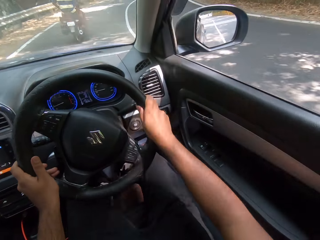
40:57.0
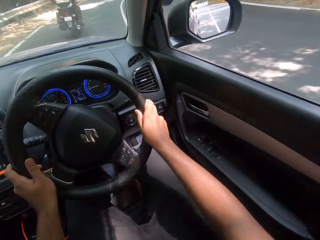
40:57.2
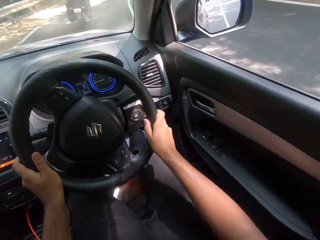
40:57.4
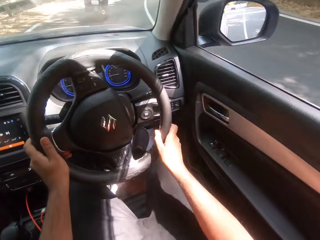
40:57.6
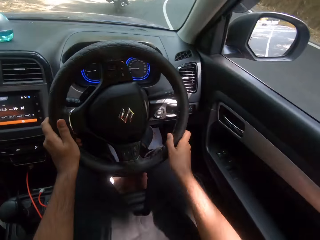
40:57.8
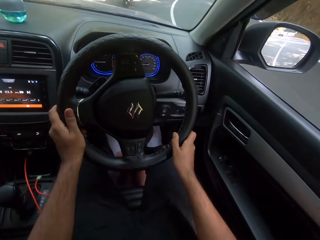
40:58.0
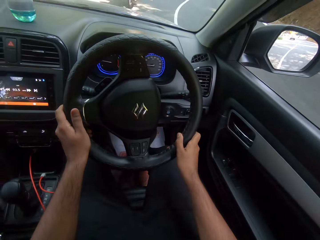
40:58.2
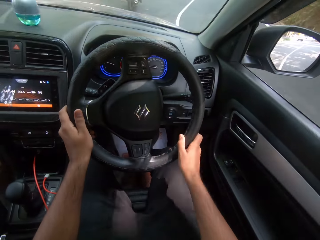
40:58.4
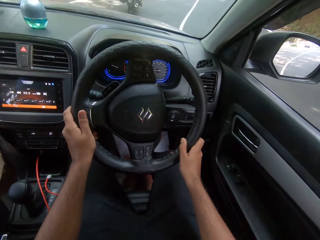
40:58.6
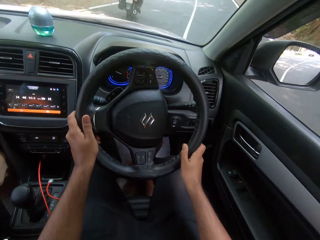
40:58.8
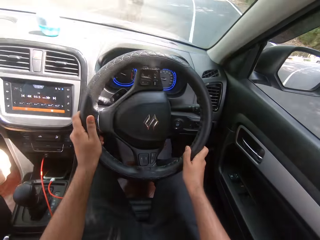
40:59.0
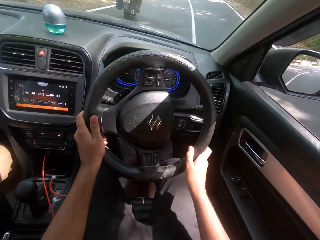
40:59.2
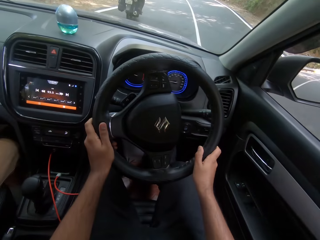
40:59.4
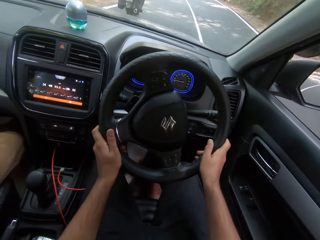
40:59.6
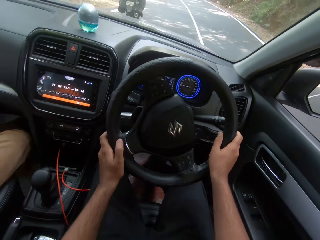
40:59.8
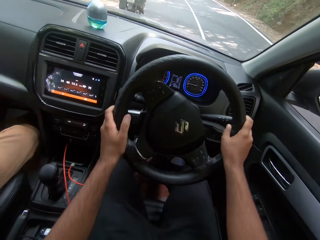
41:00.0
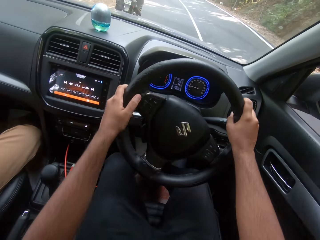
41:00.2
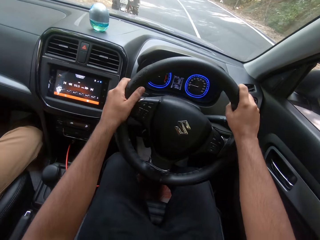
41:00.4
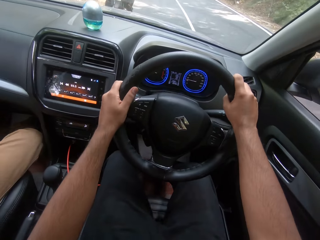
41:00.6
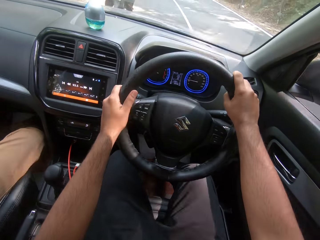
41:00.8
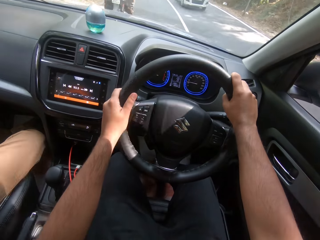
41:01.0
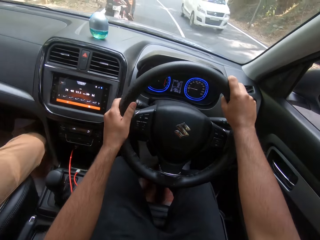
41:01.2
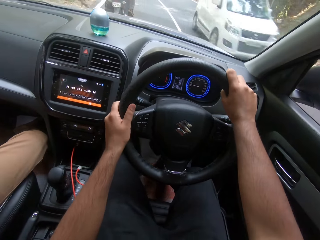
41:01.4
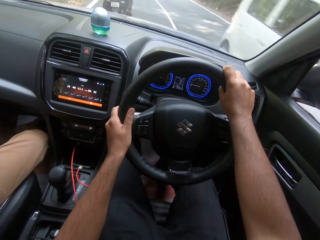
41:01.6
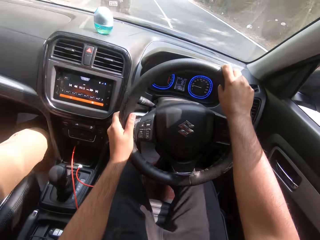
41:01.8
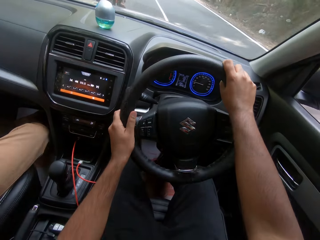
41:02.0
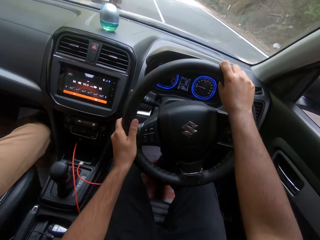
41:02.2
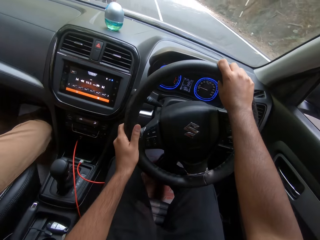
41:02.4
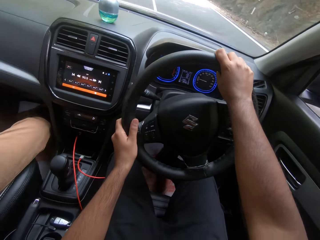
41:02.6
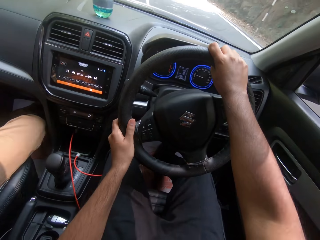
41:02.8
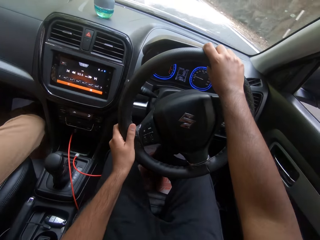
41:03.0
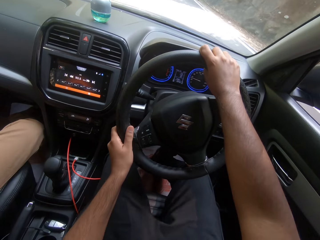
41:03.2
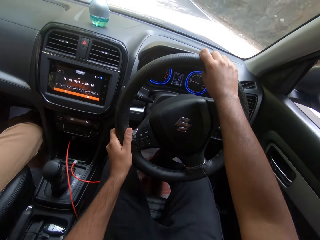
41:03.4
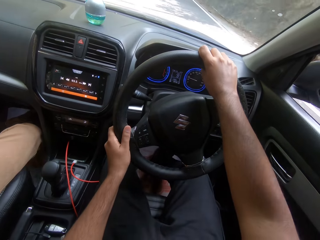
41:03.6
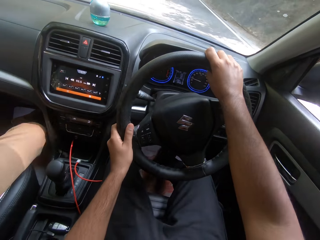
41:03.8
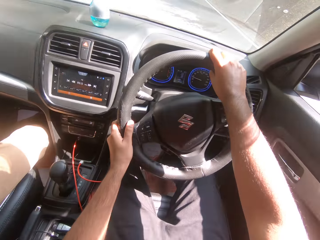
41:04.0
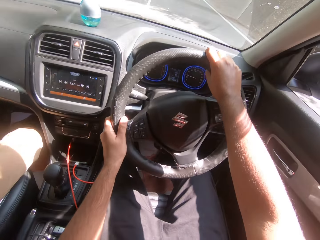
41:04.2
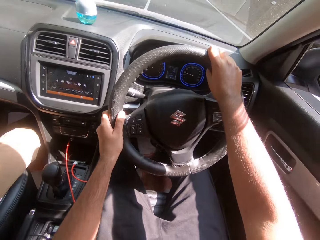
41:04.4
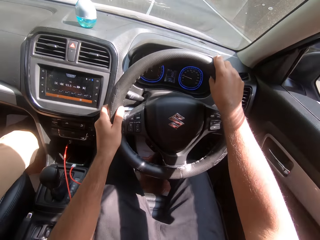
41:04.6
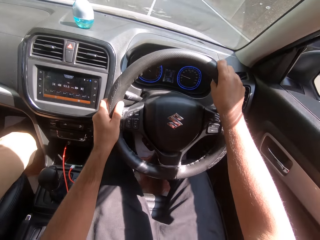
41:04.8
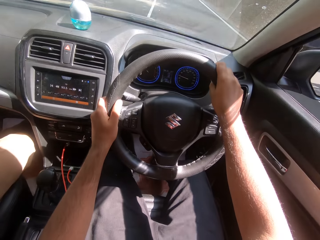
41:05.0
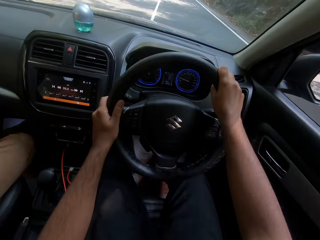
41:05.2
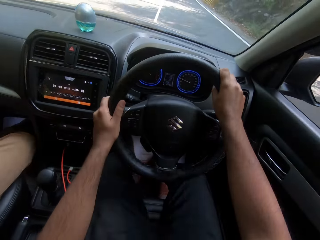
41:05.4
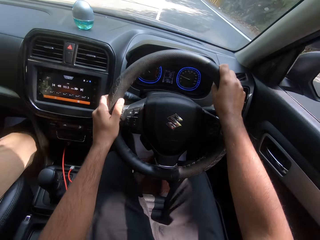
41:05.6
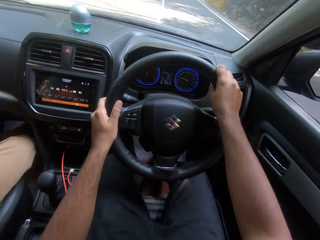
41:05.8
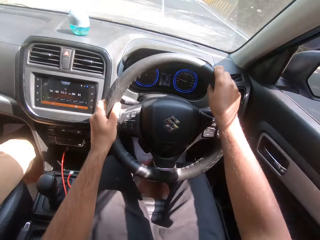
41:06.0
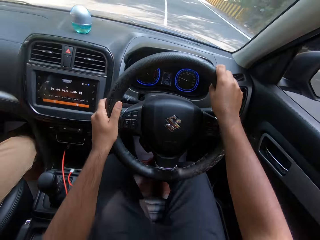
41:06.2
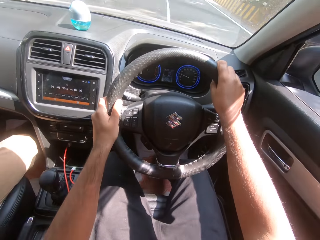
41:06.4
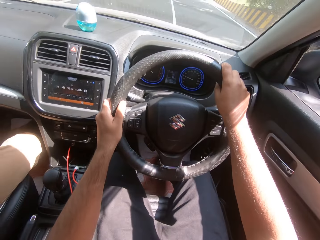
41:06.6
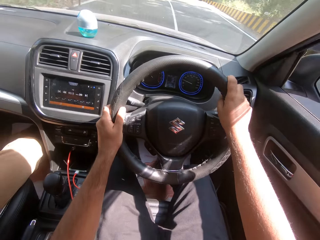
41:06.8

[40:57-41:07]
A white car drives past the camera wearer.

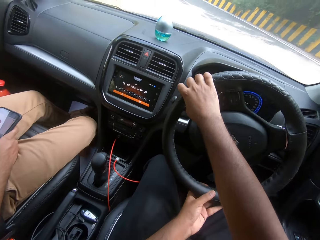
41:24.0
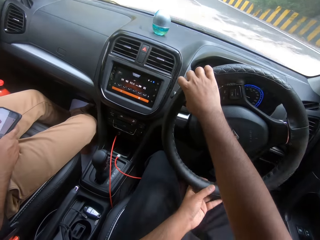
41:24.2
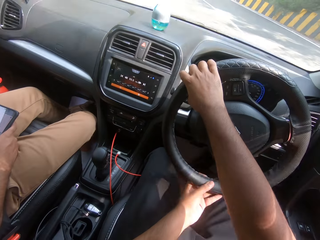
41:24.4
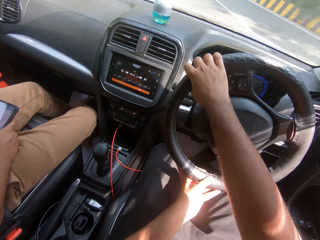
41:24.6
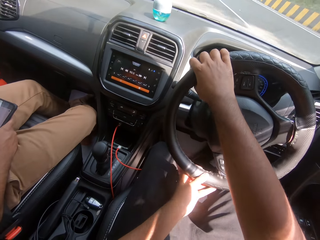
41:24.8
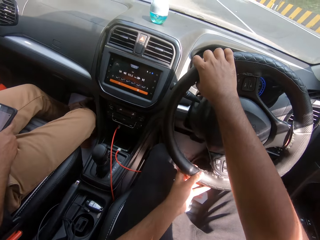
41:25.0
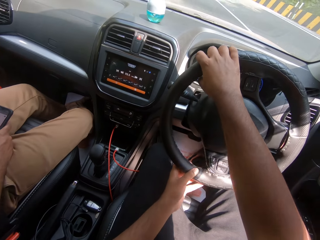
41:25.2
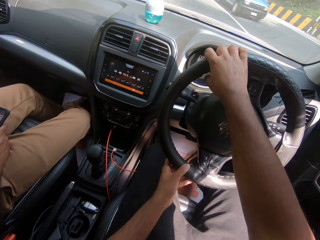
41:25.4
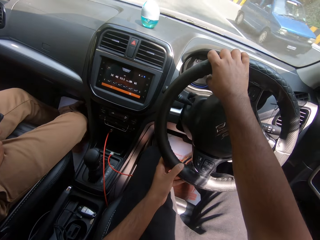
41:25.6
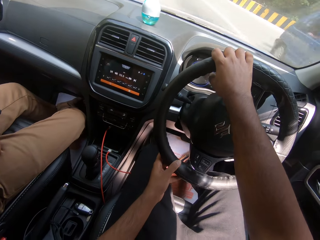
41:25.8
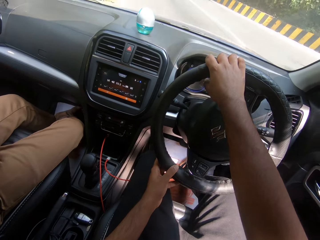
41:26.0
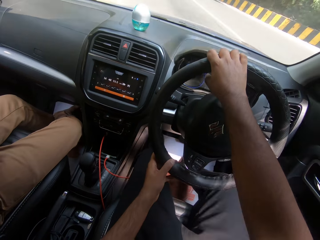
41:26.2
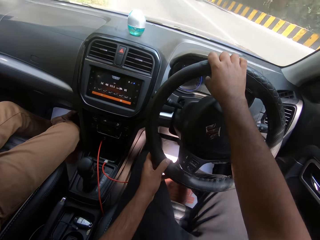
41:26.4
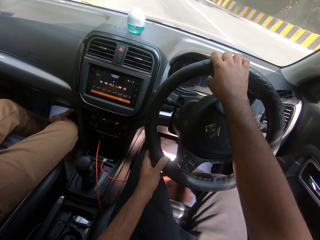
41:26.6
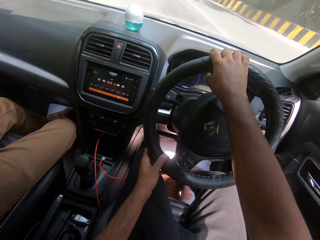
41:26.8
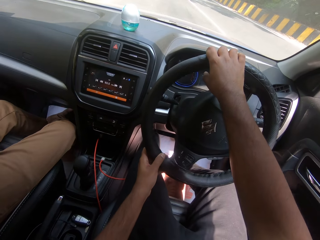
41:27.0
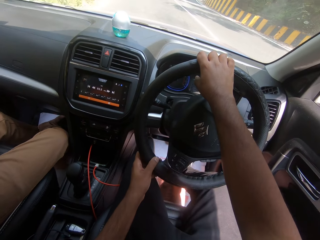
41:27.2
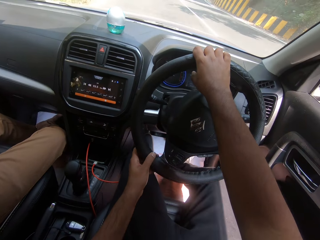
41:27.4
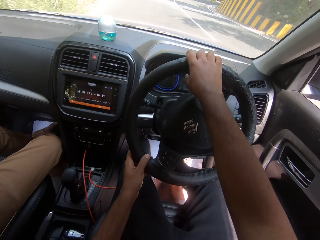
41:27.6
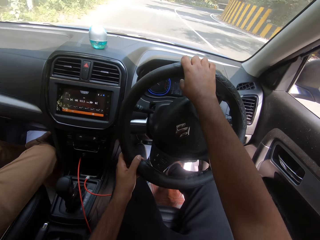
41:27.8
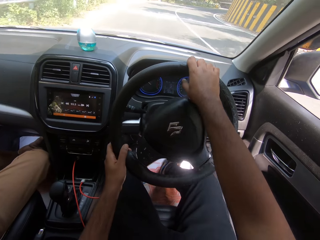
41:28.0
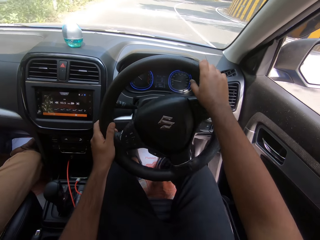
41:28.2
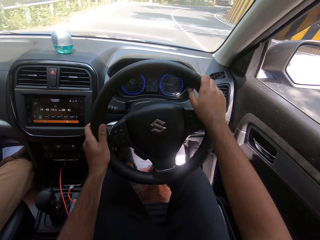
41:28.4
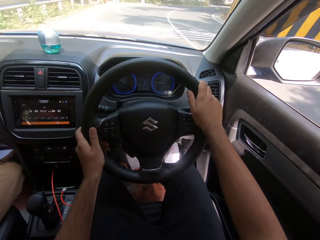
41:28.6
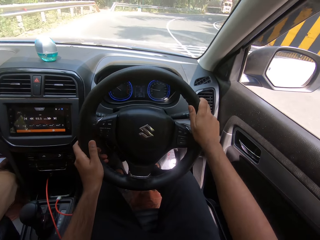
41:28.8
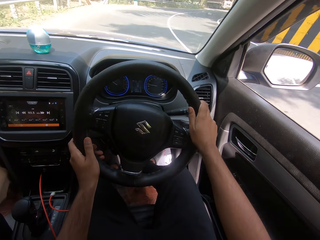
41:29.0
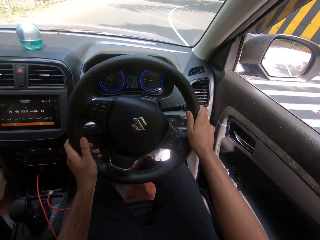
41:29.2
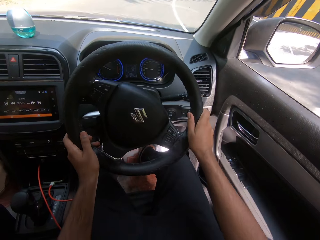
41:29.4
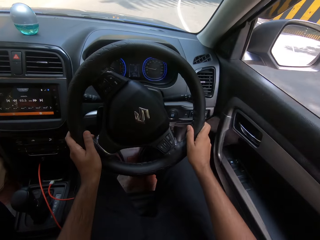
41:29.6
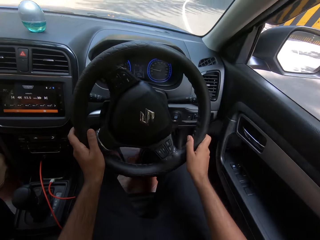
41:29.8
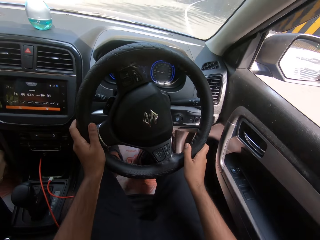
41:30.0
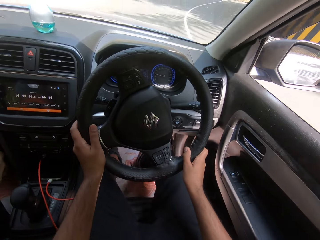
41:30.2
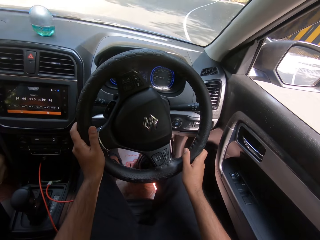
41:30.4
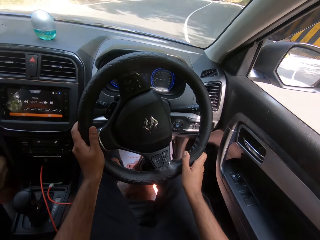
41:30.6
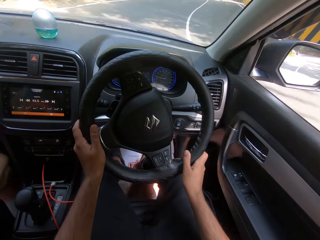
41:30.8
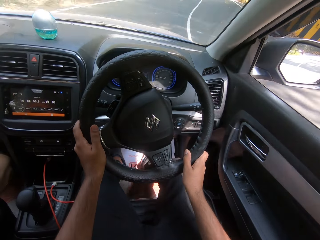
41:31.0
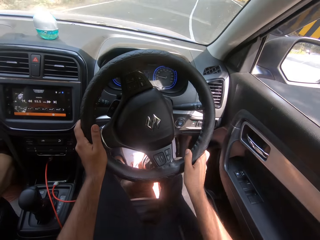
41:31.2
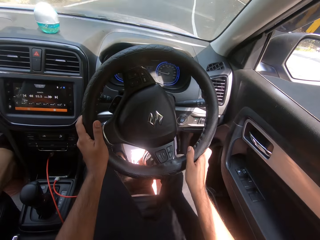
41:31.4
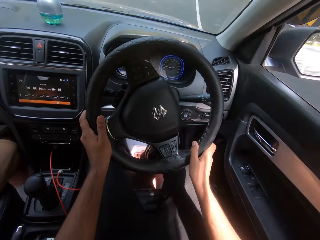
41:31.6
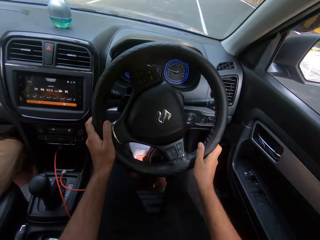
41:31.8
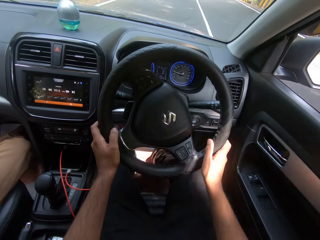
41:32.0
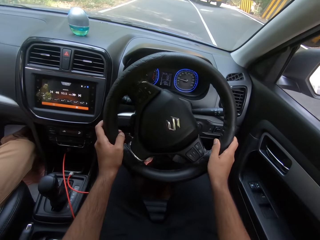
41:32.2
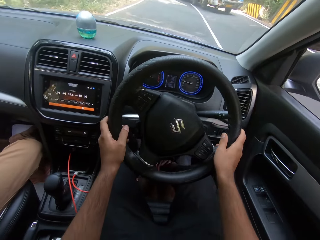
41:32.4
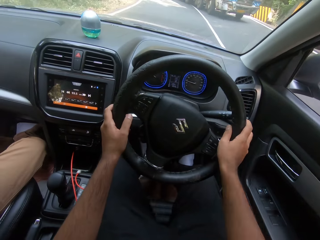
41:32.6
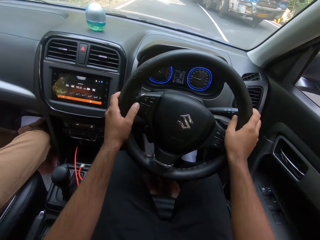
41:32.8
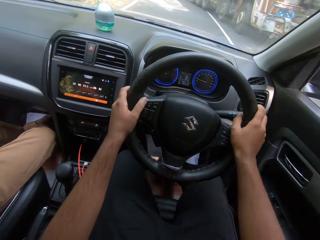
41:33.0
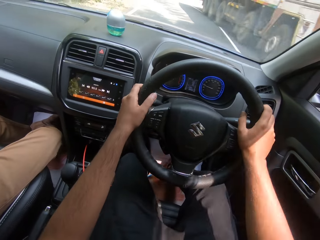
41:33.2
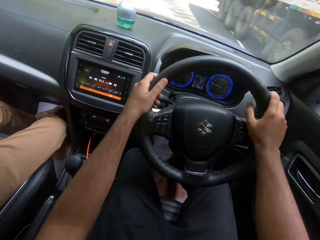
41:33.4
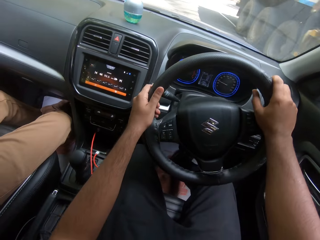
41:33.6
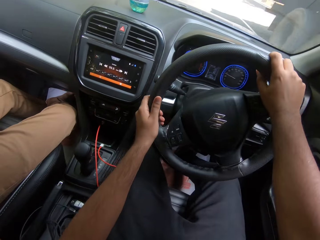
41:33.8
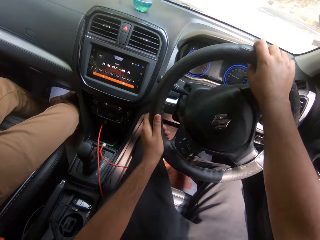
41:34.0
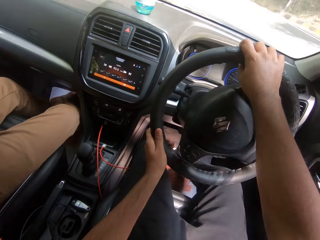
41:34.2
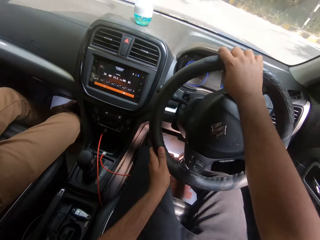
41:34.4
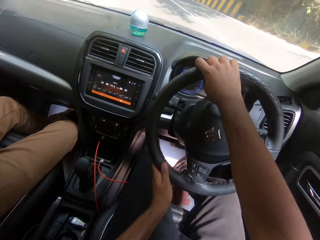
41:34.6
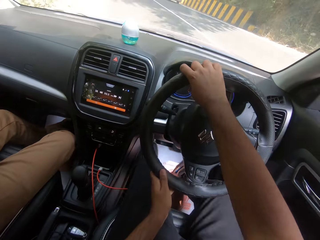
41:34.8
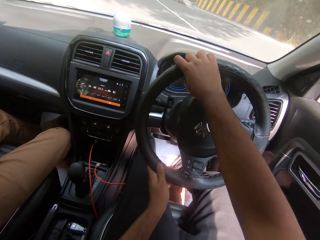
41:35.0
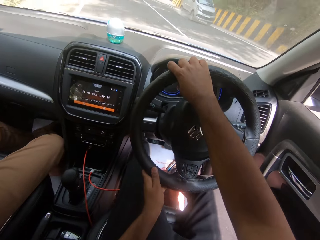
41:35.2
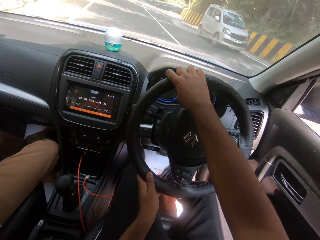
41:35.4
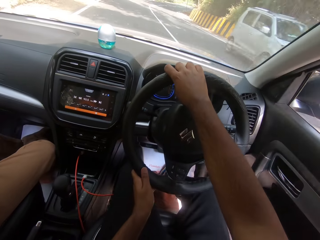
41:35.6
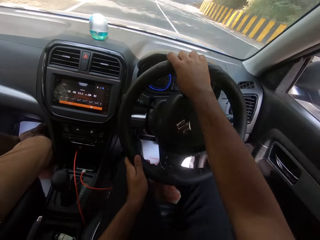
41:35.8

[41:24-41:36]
A blue car drives past the camera wearer. A truck drives past the camera wearer.
